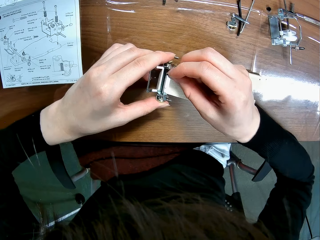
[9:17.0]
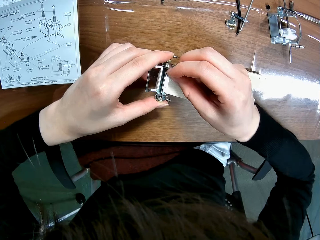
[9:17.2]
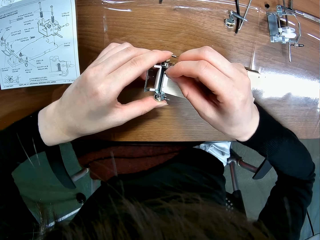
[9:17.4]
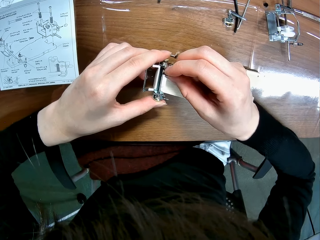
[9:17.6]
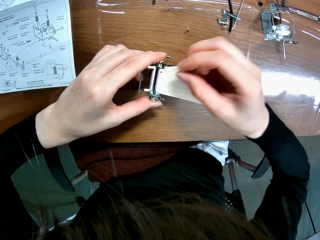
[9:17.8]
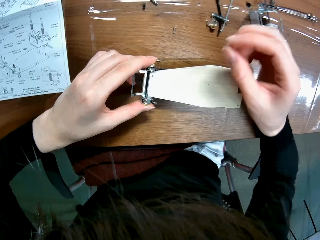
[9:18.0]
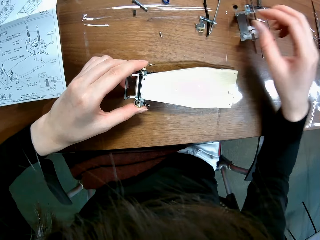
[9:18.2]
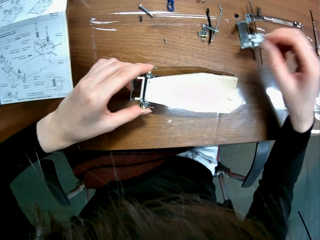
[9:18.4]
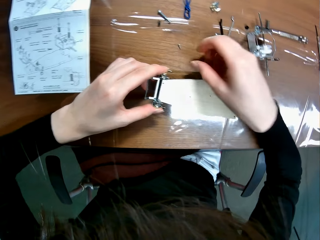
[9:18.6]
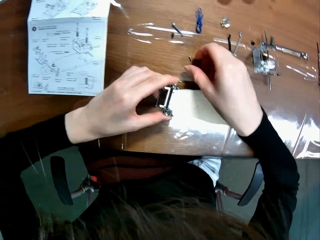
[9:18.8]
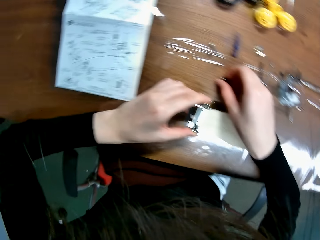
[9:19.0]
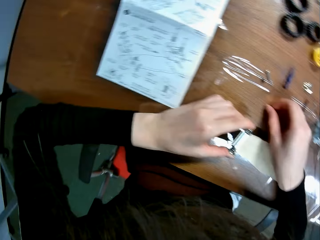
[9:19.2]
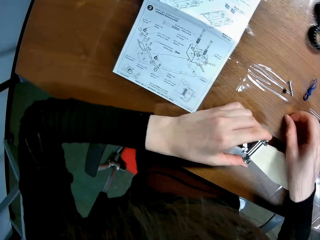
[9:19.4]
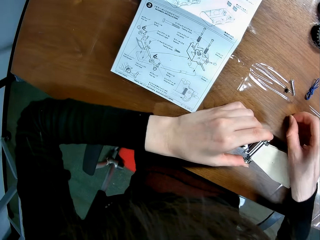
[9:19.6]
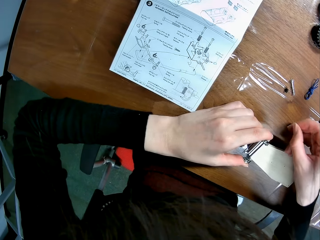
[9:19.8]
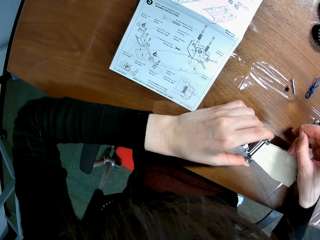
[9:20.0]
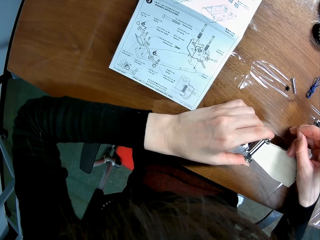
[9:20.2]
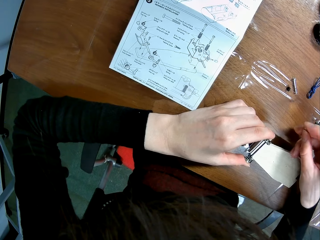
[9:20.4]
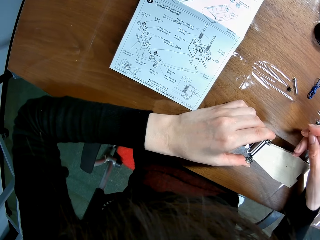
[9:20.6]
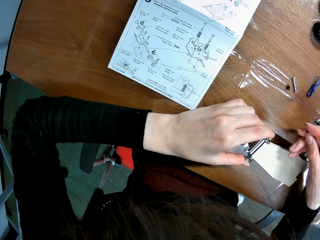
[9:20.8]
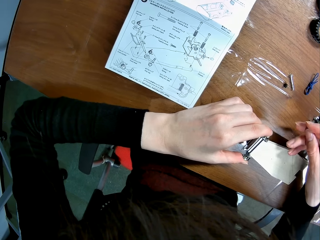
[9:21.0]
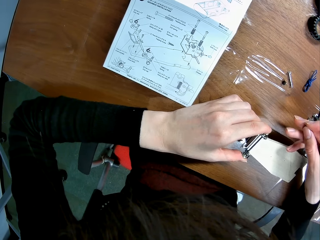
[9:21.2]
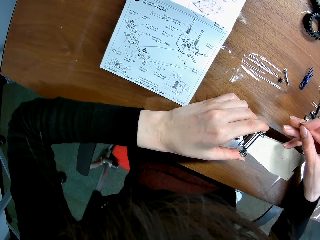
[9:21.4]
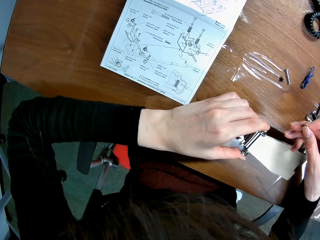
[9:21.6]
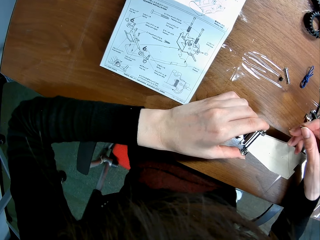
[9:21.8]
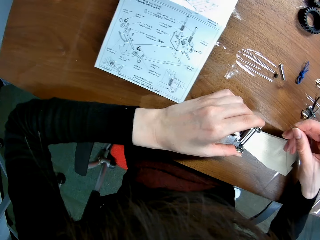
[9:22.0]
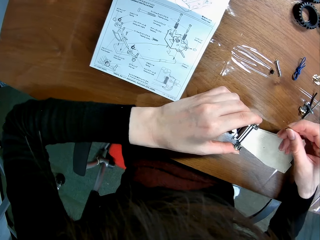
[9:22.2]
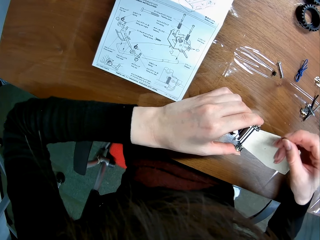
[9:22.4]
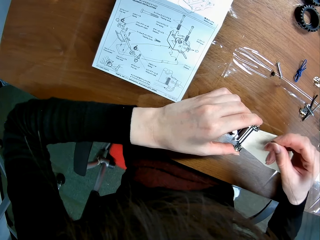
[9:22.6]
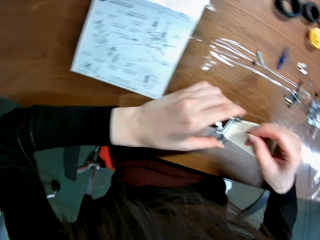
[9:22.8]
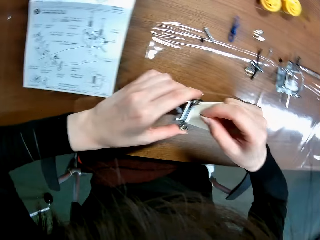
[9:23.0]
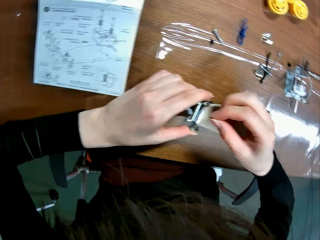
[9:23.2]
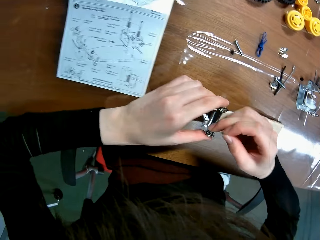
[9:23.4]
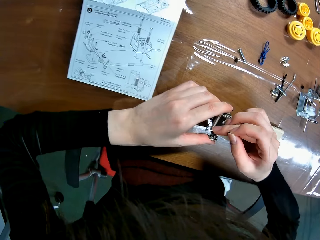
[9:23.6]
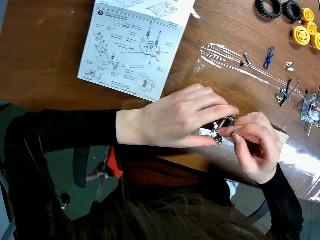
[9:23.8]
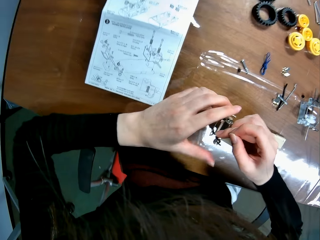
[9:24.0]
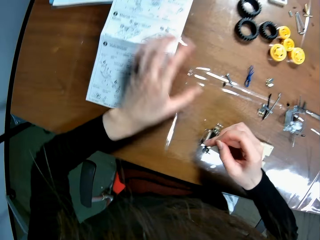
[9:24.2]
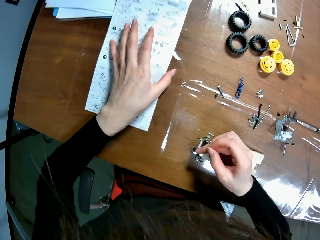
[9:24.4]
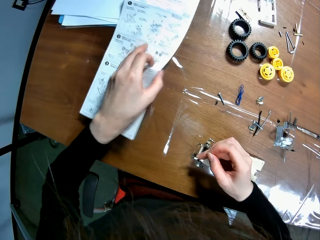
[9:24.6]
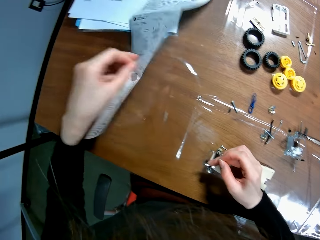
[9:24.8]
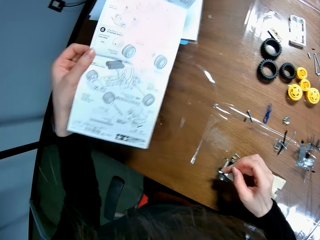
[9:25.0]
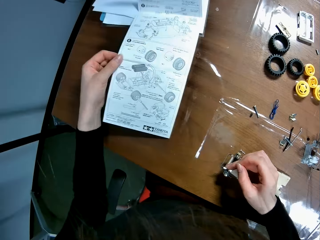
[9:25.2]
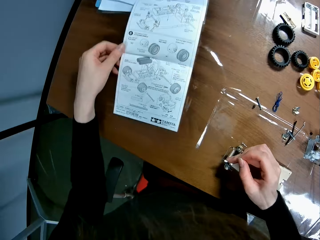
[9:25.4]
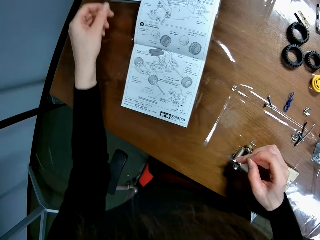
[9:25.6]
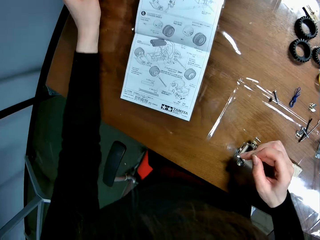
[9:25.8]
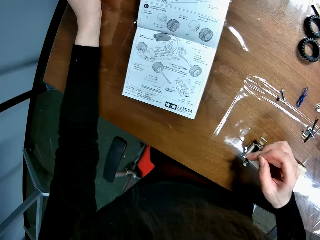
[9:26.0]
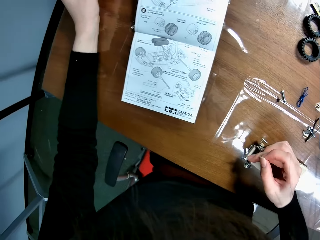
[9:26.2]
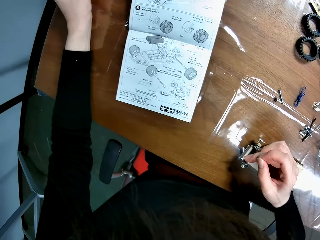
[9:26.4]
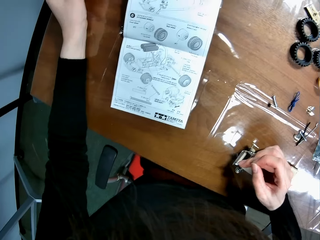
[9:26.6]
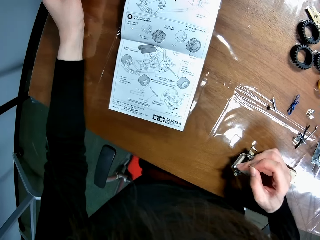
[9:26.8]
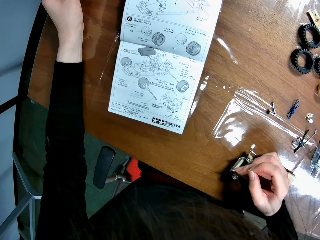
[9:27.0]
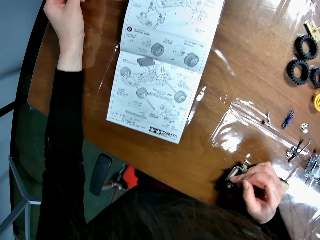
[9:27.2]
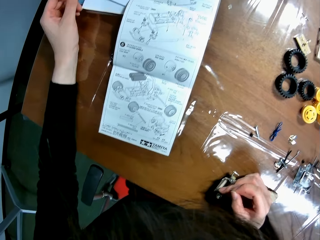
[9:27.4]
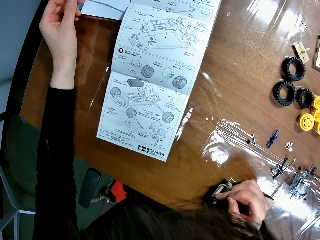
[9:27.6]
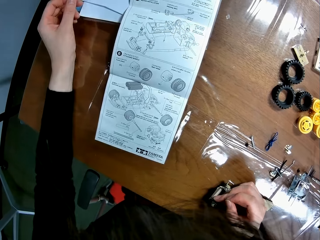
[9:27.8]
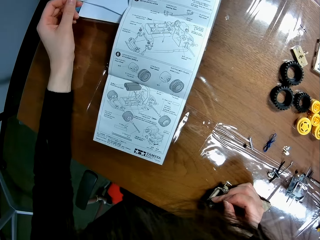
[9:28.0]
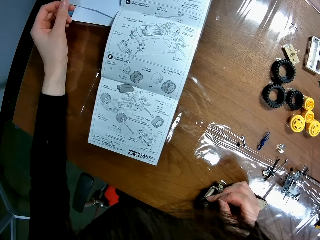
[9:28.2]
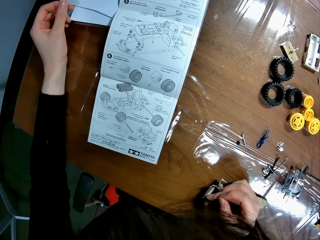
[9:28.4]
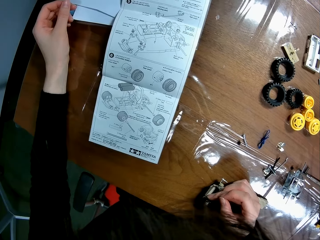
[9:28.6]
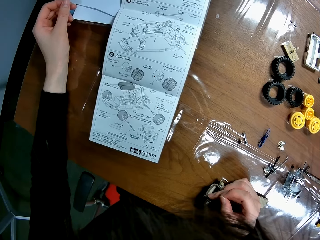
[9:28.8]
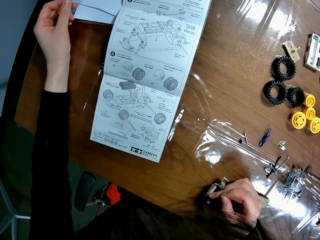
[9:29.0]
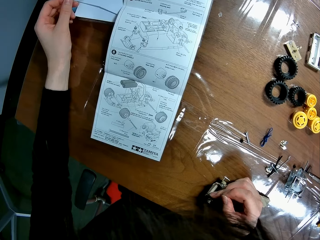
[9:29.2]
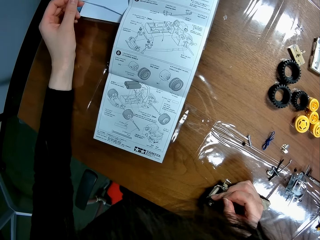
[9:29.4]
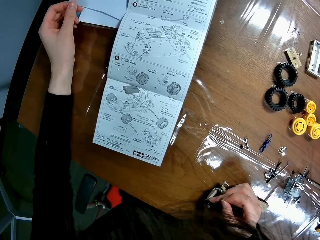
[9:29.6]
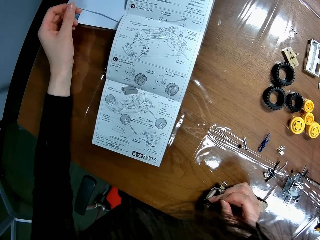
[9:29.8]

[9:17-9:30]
The camera wearer picks the screw from the table with his right hand. He picks another screwdriver from the table. He reads from a paper on the table. He places his right middle finger on a piece on the wooden mechanical model piece. He places his left hand on a mechanical model chart on the table. He picks up the paper from the table. He turns the mechanical model with his left hand. He flips the paper over. He places his left hand on the table. He reads from the paper on the table.

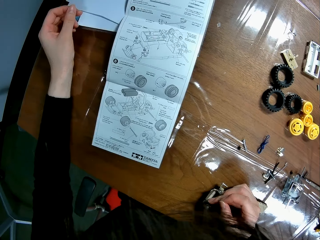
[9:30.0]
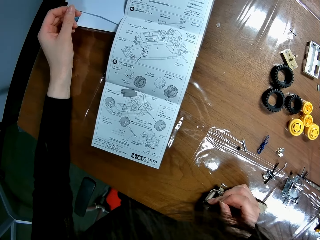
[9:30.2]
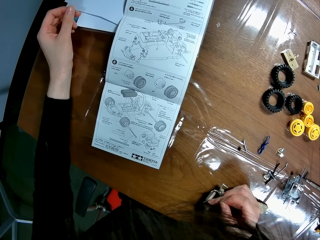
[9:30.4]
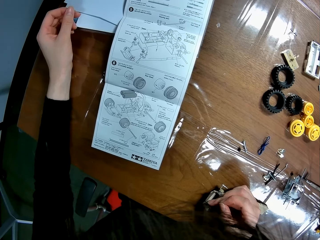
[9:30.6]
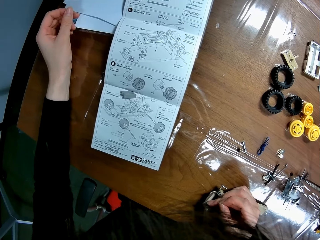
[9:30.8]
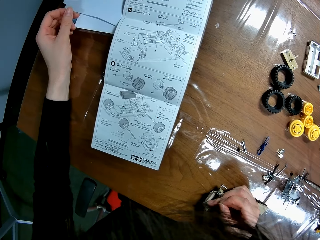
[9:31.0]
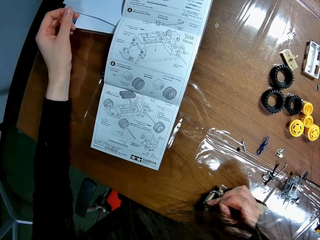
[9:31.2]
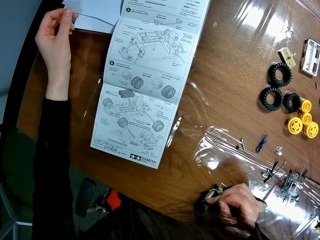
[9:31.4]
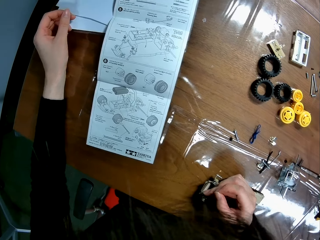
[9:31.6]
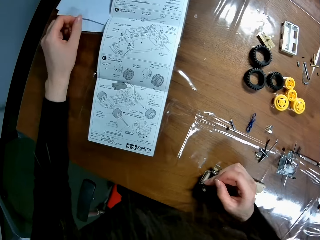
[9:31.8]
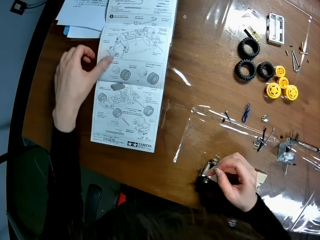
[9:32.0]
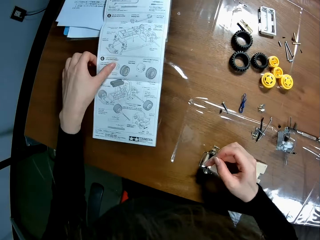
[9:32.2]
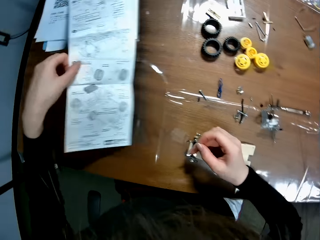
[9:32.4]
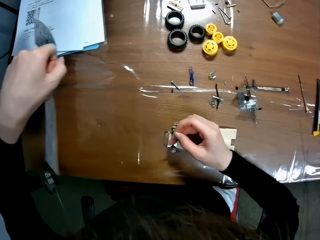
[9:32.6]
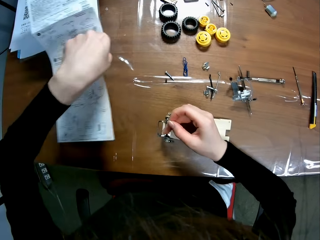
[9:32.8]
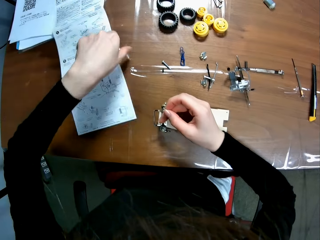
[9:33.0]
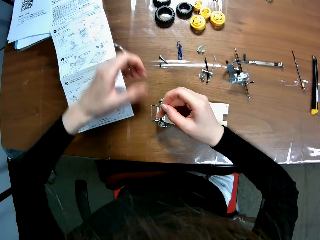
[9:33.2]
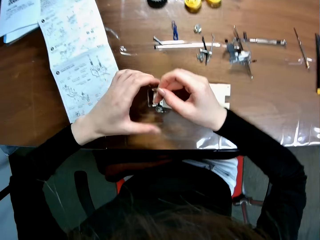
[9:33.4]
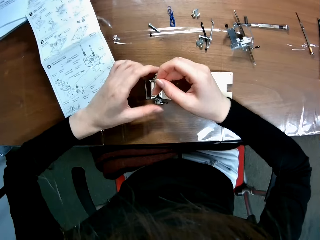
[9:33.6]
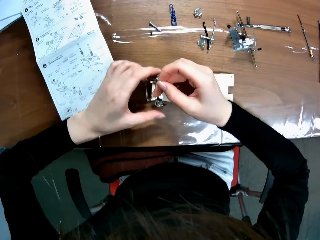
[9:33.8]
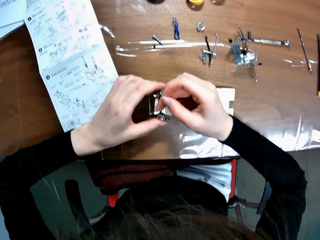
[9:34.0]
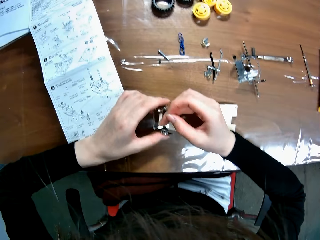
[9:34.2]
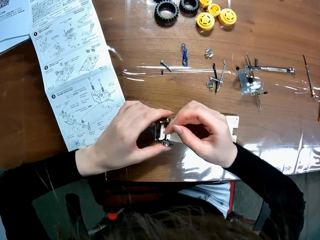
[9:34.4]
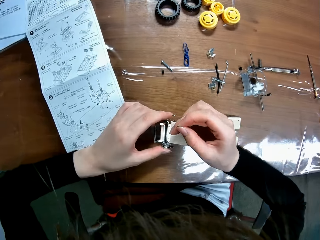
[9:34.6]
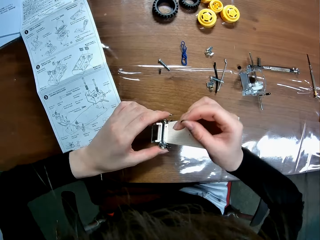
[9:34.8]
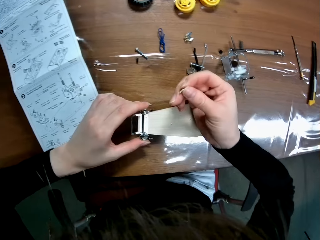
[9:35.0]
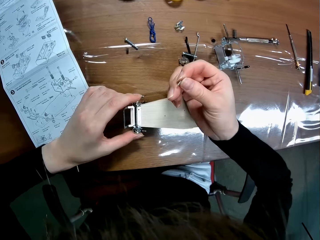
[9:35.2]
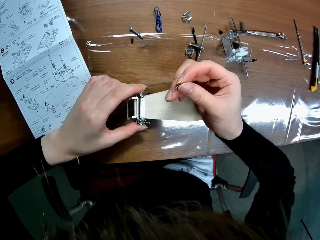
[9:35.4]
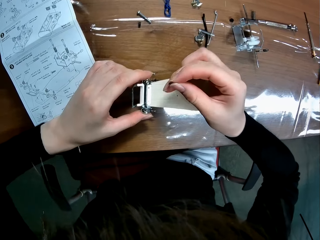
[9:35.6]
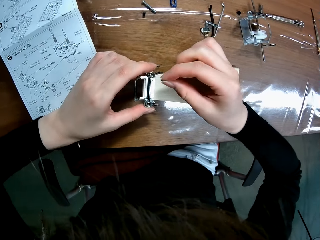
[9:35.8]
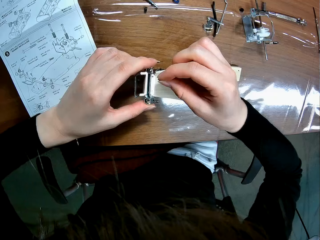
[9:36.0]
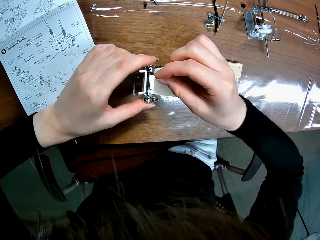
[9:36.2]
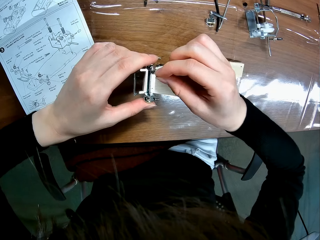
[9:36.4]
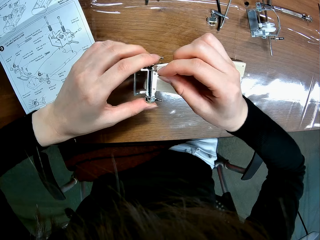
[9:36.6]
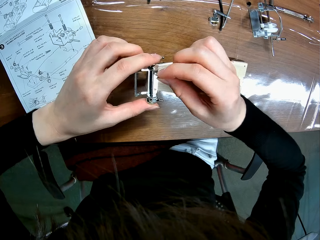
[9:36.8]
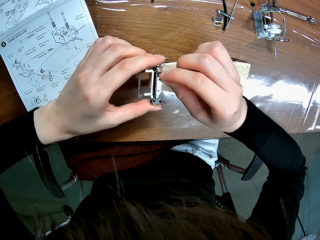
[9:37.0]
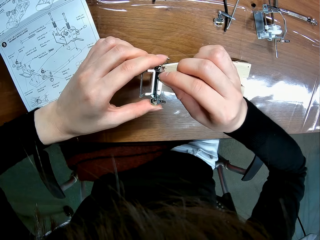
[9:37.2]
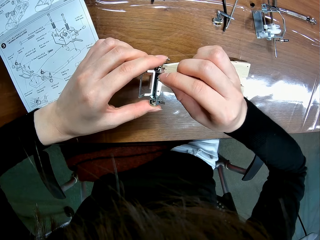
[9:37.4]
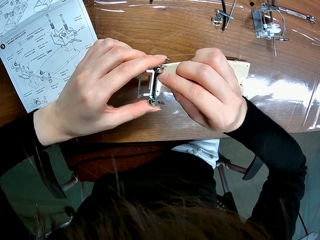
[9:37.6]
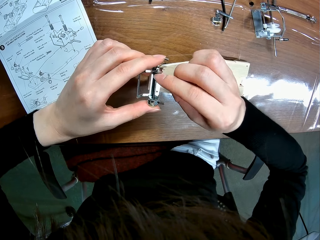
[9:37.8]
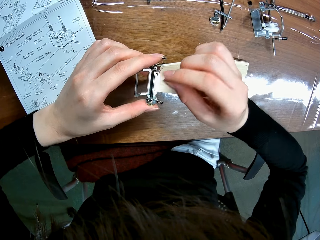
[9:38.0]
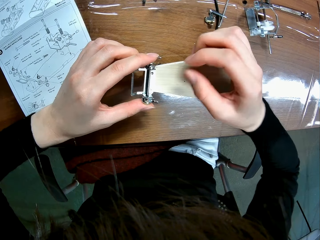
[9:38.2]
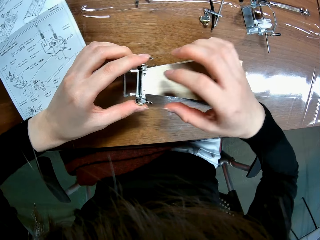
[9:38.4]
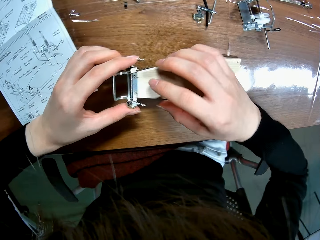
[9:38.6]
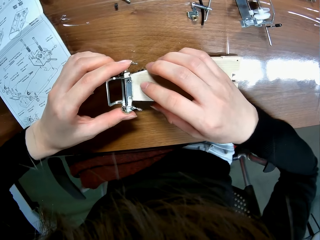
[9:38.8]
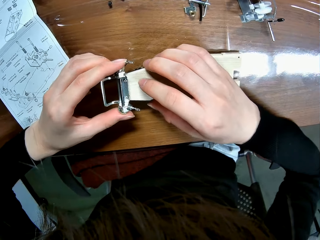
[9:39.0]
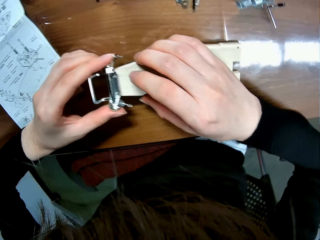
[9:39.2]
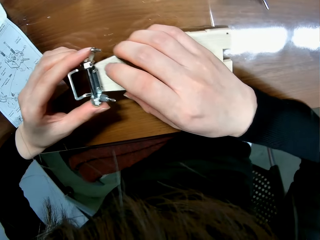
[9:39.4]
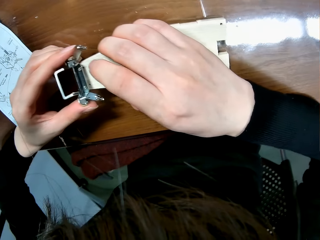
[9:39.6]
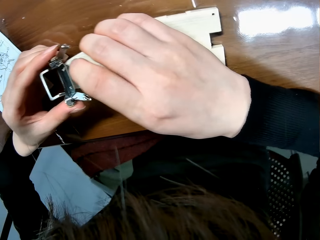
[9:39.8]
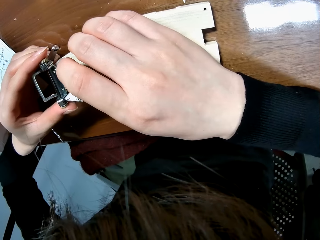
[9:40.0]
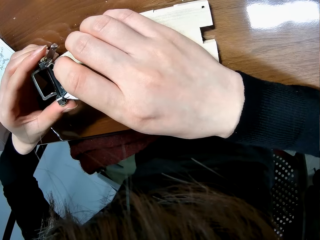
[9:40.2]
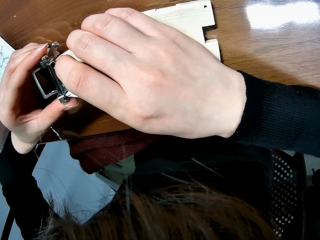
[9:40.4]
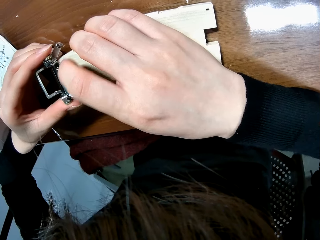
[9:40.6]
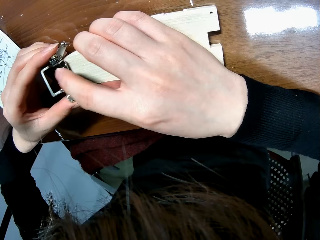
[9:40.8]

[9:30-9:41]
The camera wearer turns the mechanical model with his left hand. He flips the paper over. He places his left hand on the piece of the wooden mechanical model. He inserts a screw into the screw hole of the wooden mechanical model piece with his right hand. He adjusts the wooden mechanical model with his right hand.
